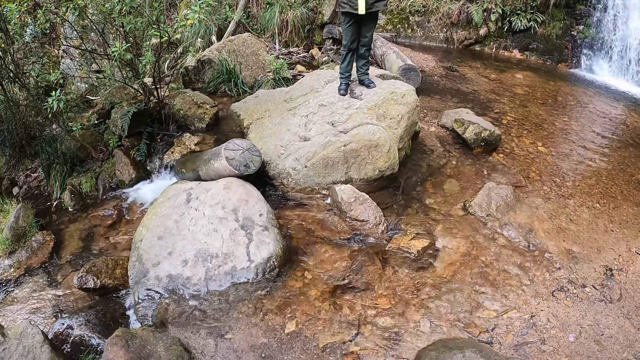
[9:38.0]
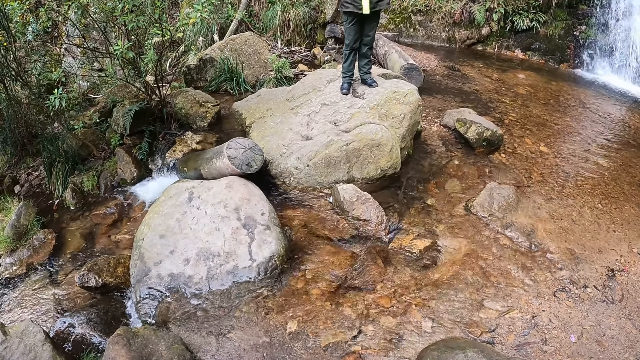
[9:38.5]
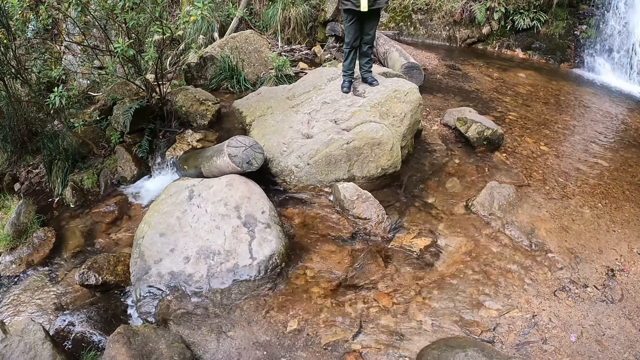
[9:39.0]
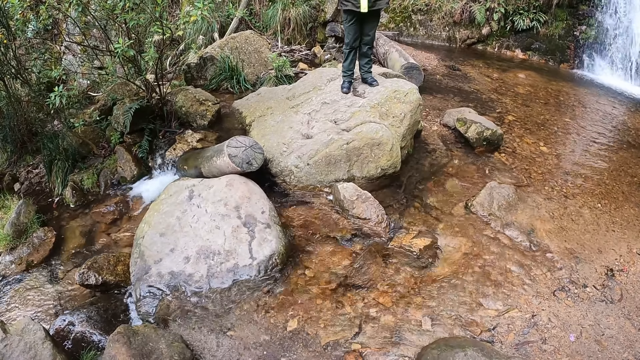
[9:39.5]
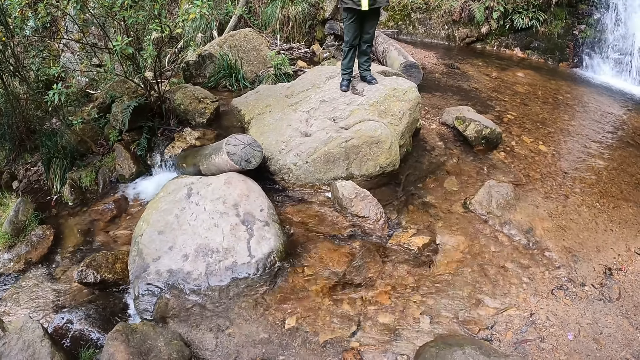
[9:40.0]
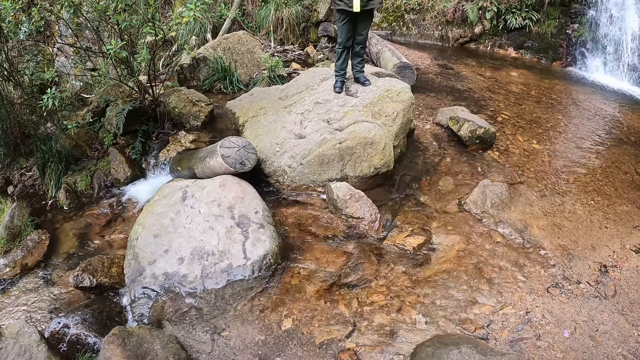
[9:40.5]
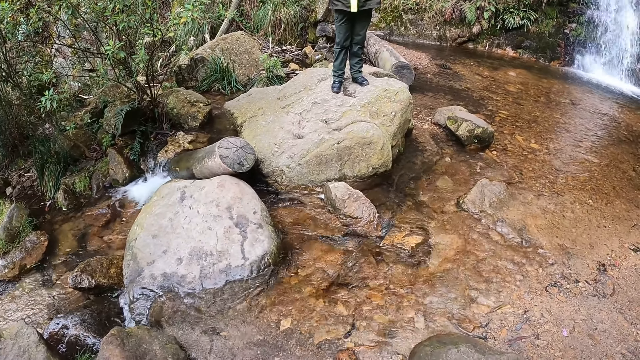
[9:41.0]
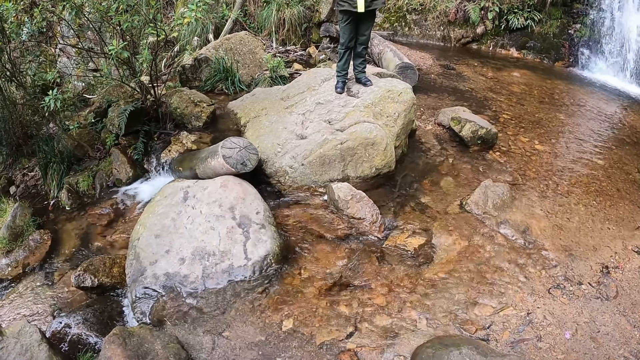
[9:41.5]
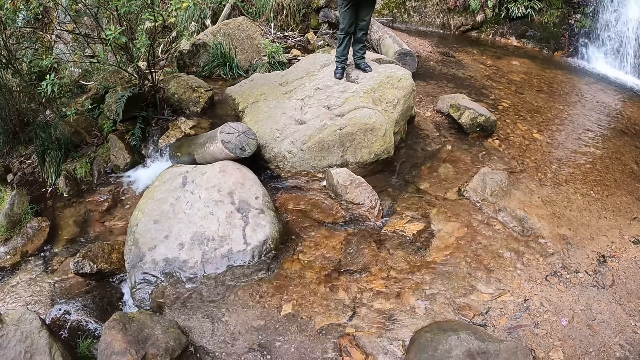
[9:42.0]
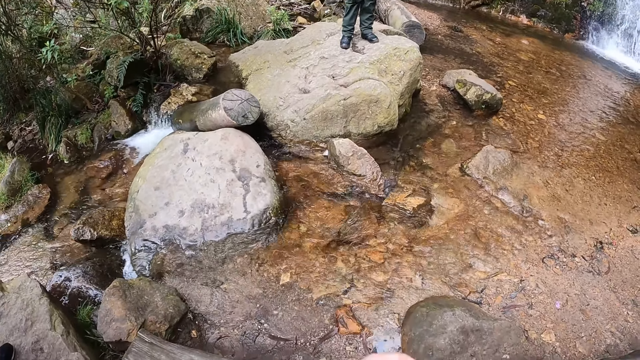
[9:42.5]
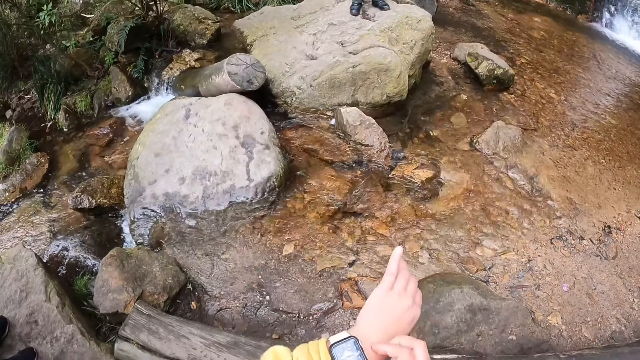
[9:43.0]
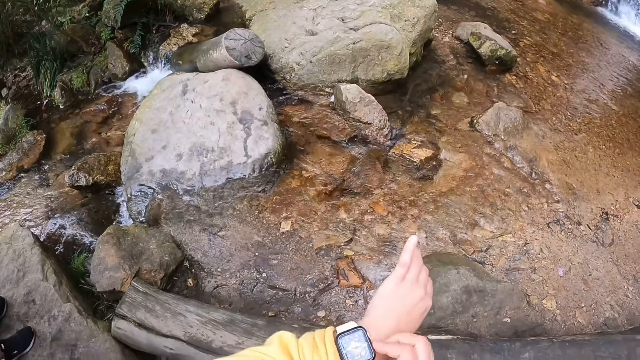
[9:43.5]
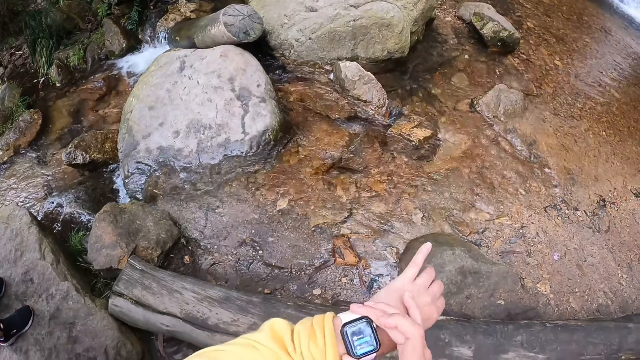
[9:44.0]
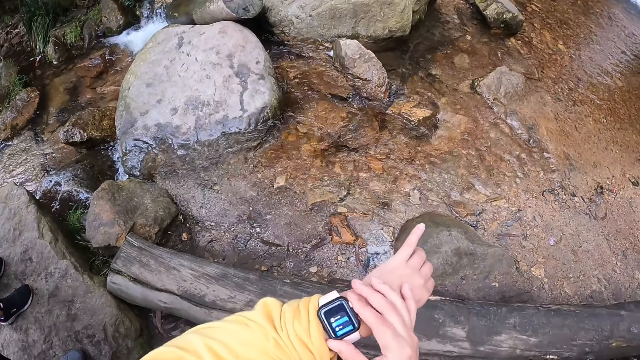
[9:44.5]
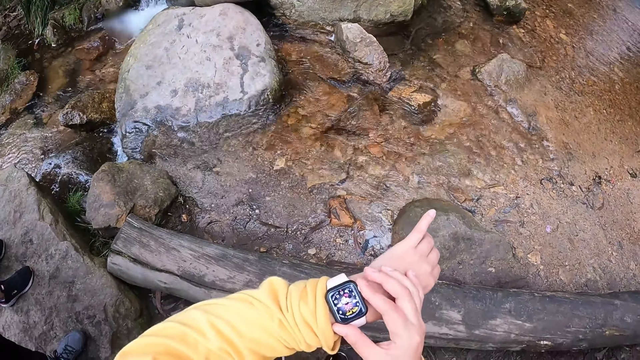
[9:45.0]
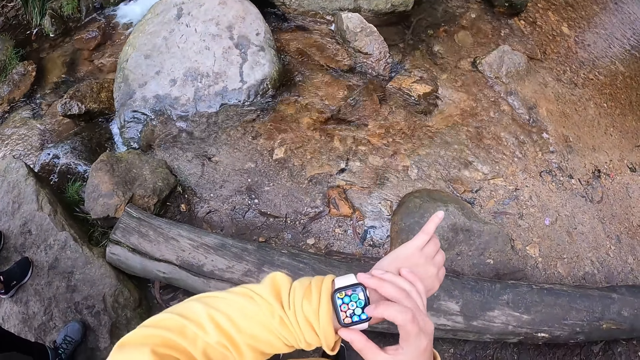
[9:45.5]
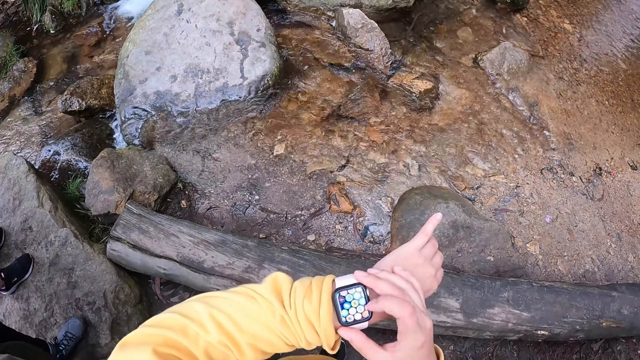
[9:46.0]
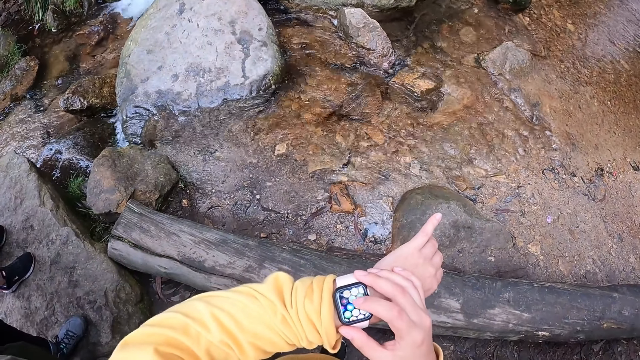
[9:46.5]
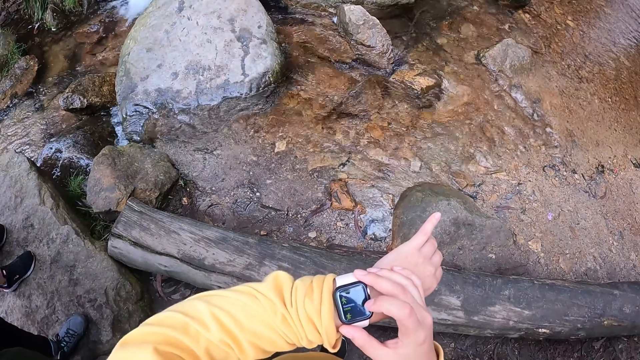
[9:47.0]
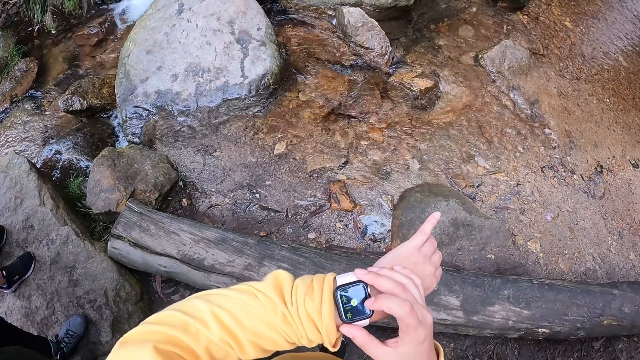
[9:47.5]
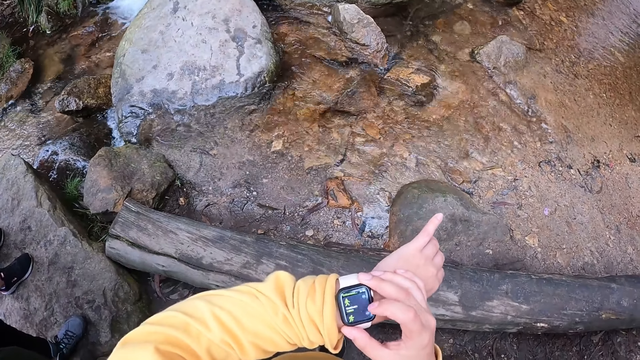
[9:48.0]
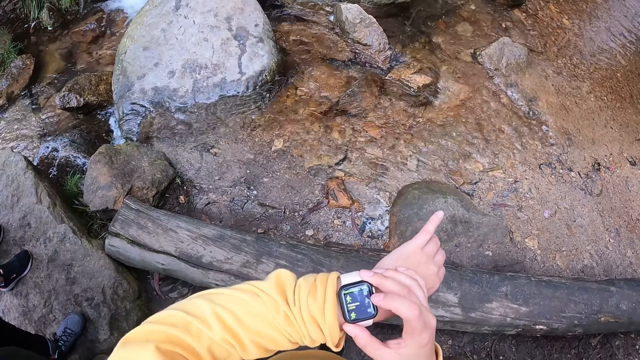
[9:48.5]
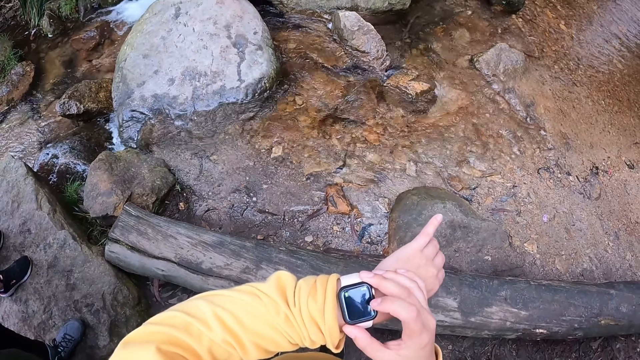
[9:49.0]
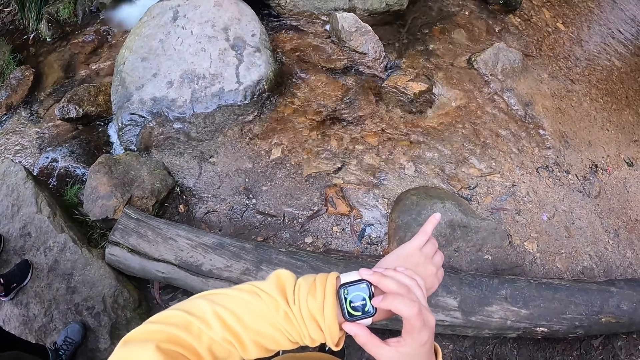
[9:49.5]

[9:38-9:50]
The camera wearer operates her wristwatch on her left hand with her right hand.

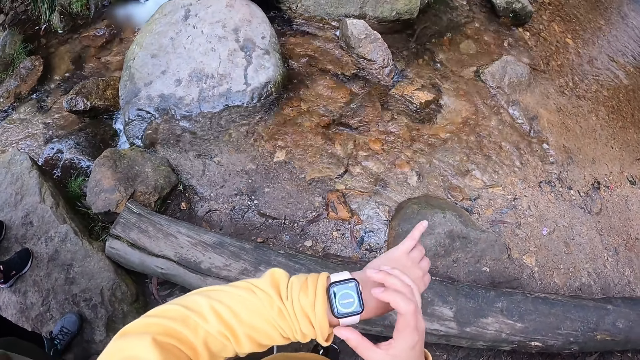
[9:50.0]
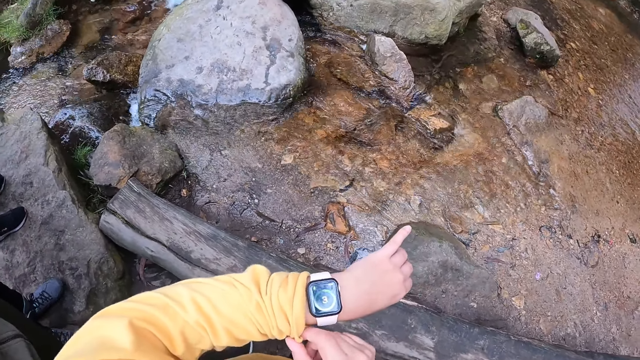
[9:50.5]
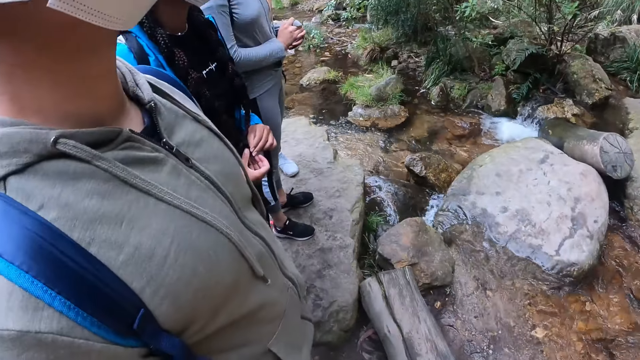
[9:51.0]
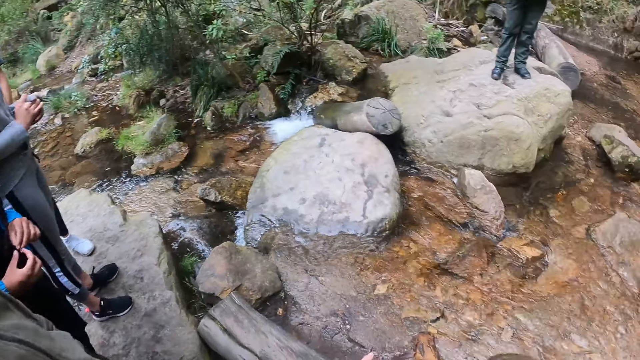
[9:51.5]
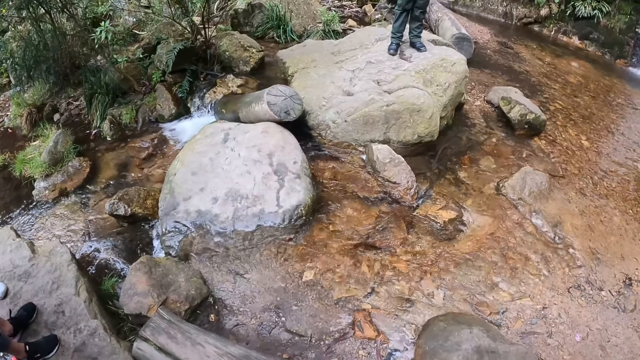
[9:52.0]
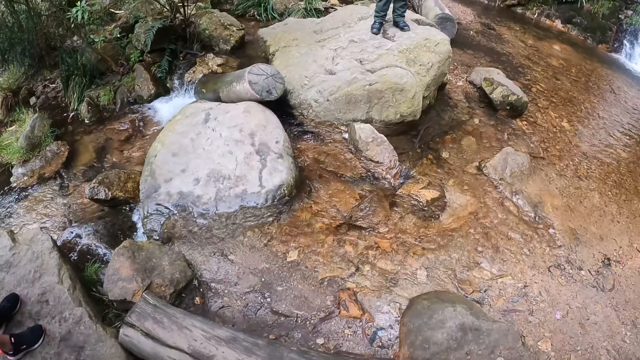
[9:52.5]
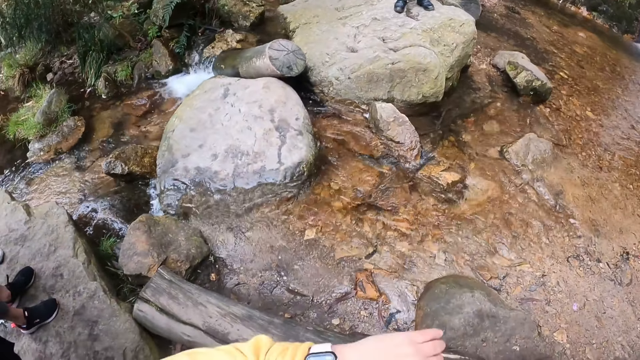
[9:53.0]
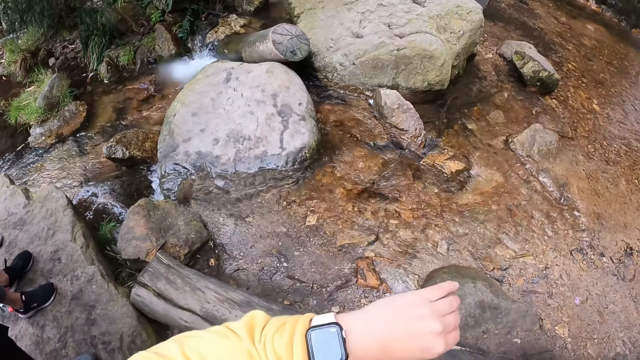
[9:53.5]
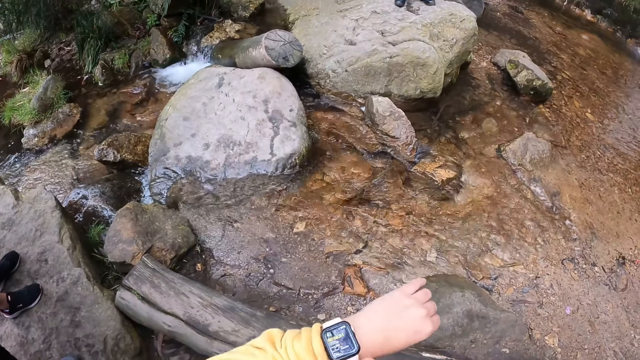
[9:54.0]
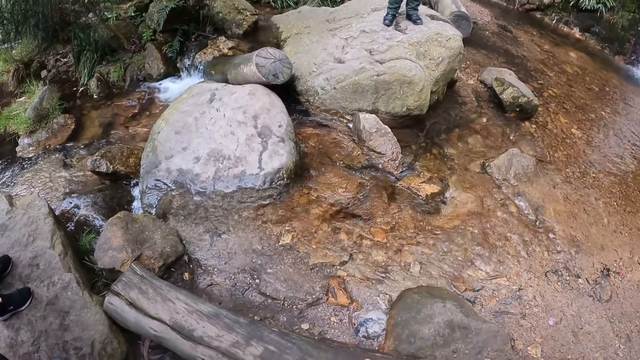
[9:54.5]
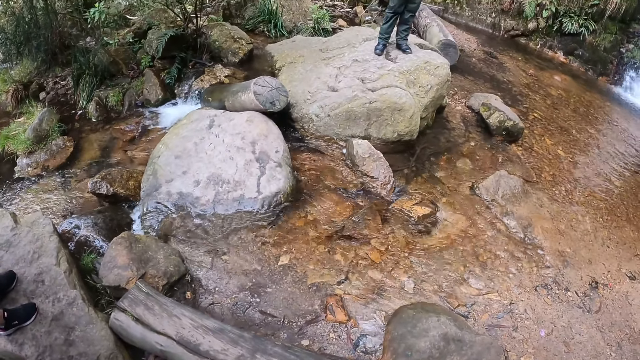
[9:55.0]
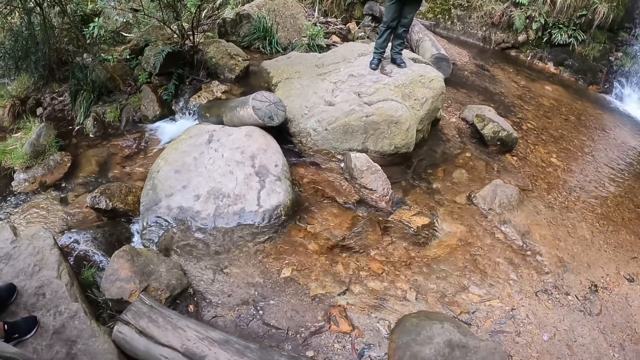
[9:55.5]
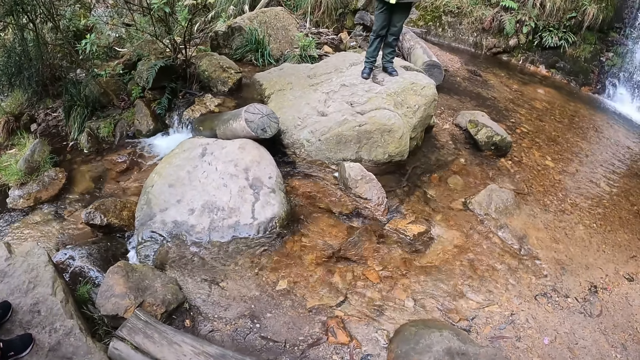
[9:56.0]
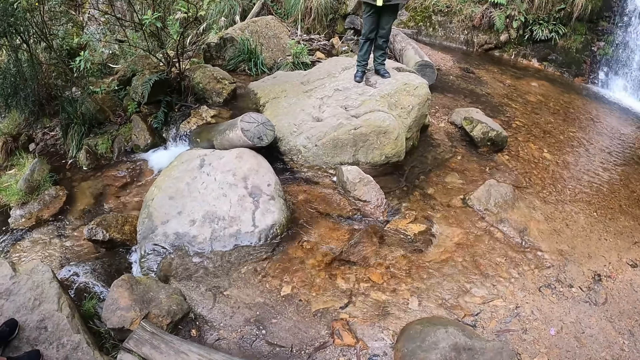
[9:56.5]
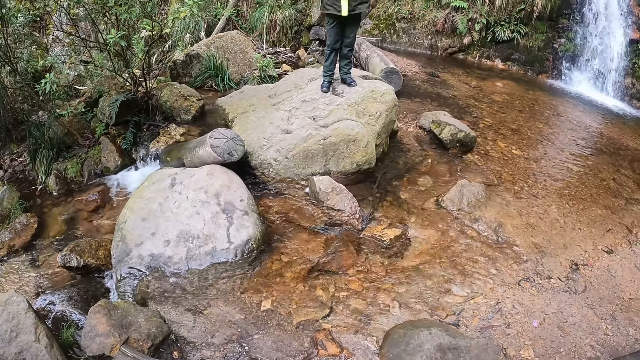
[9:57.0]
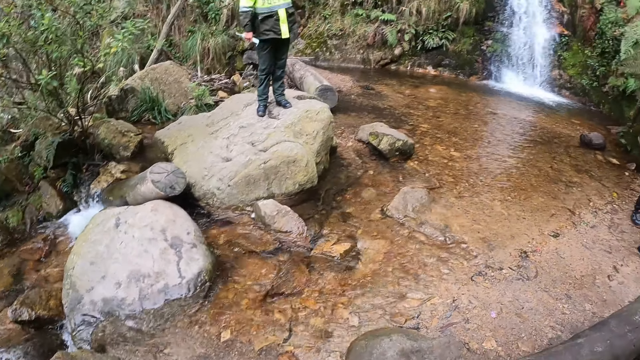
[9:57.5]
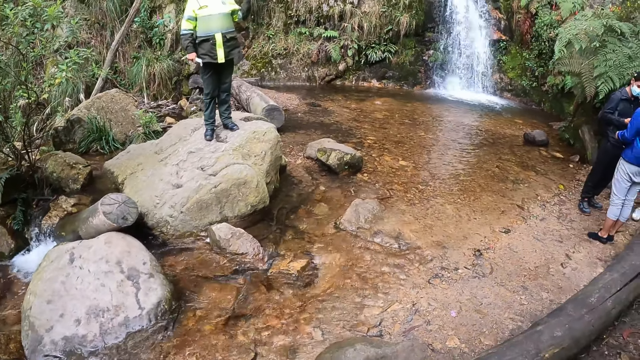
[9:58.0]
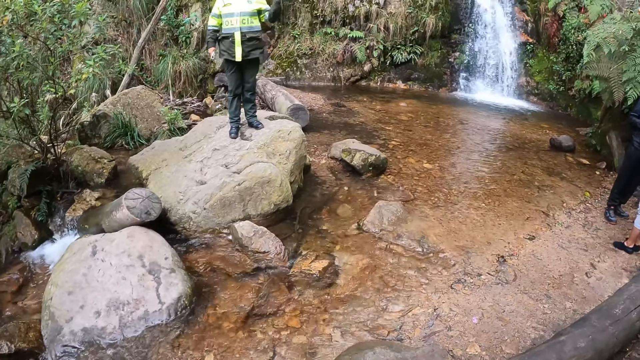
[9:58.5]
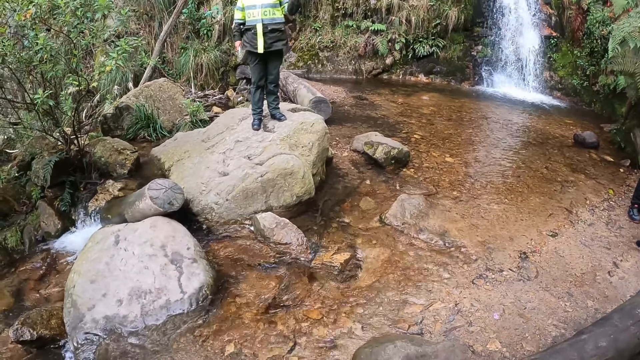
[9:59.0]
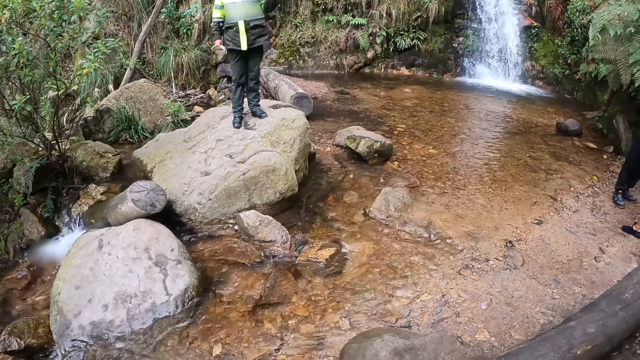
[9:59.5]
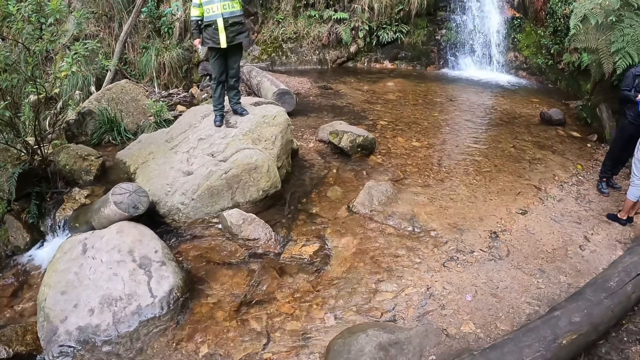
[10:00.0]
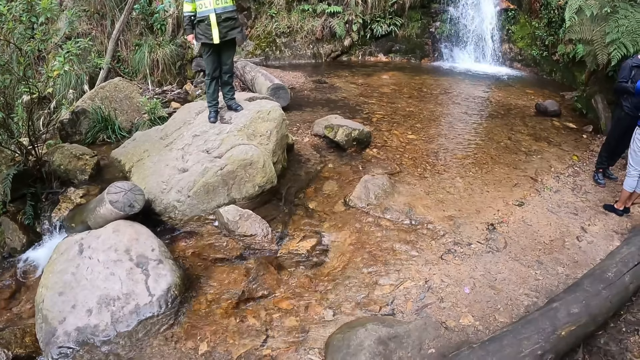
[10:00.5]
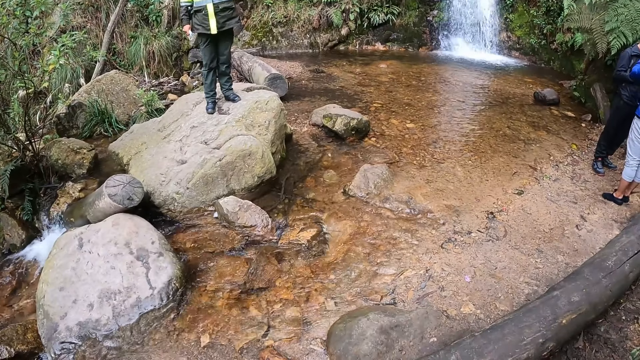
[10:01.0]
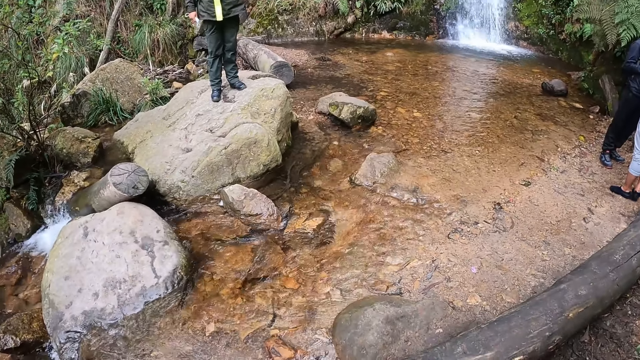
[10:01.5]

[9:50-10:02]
The camera wearer looks on the watch. They look on the waterfall.
